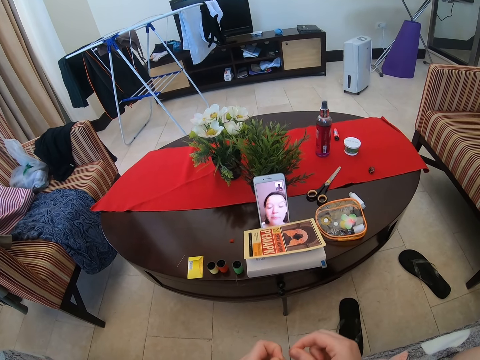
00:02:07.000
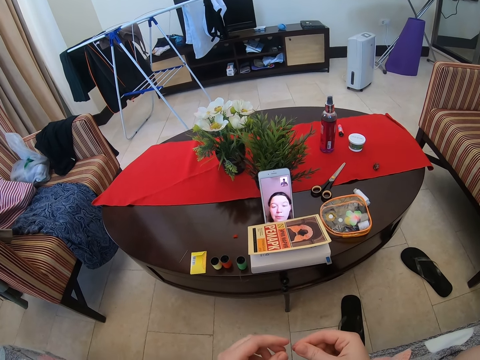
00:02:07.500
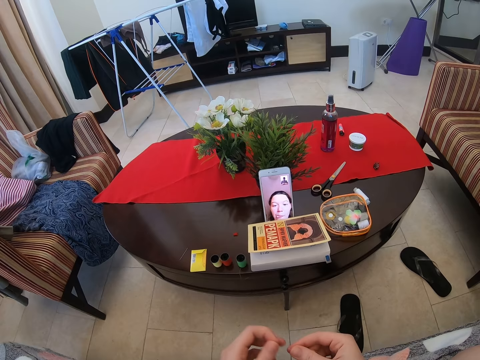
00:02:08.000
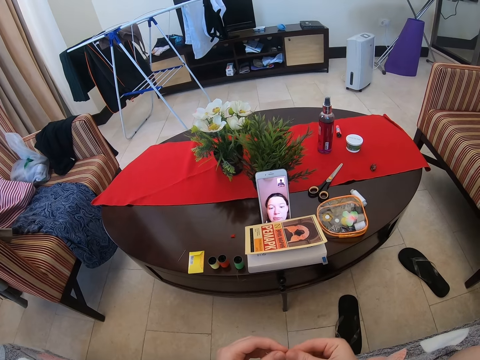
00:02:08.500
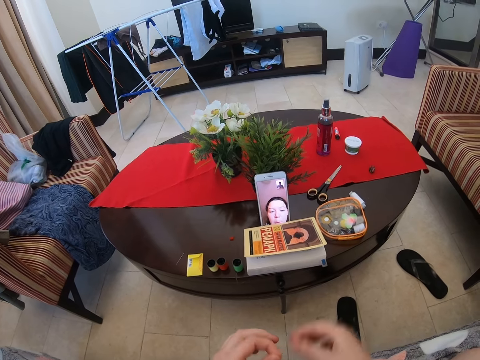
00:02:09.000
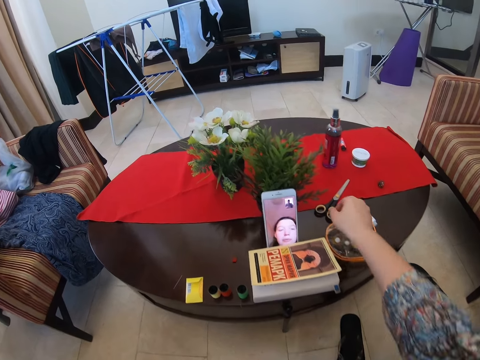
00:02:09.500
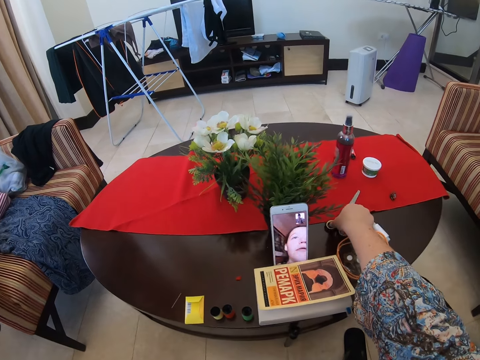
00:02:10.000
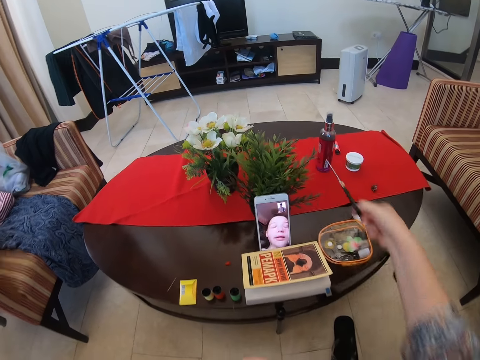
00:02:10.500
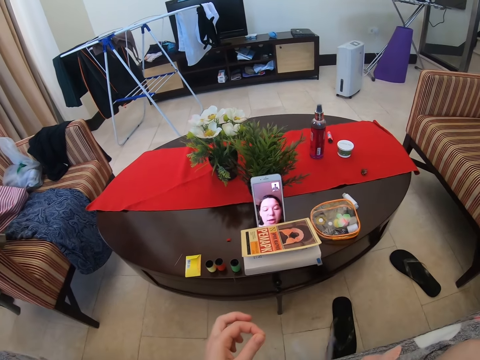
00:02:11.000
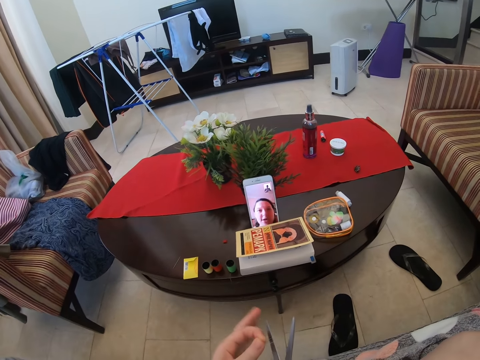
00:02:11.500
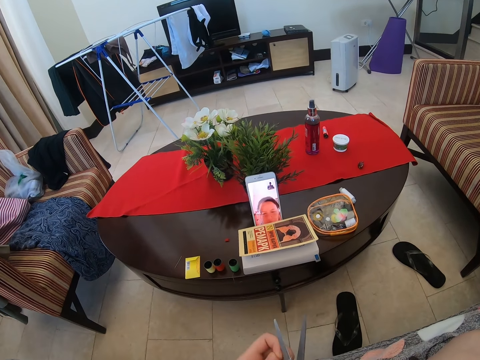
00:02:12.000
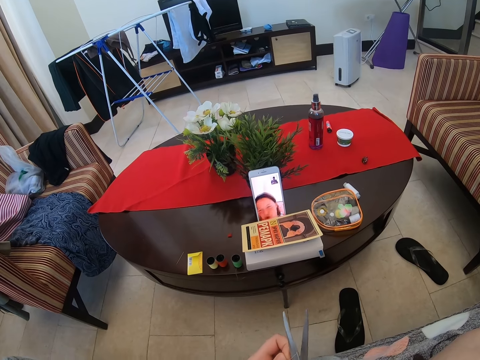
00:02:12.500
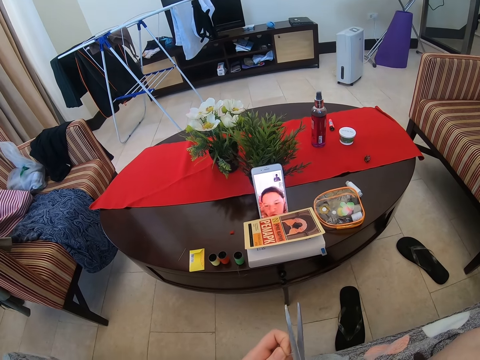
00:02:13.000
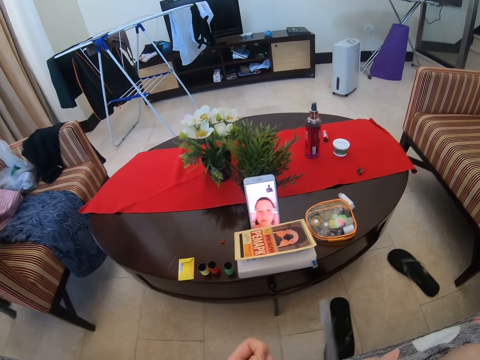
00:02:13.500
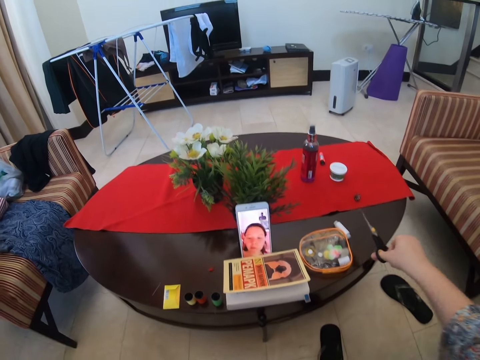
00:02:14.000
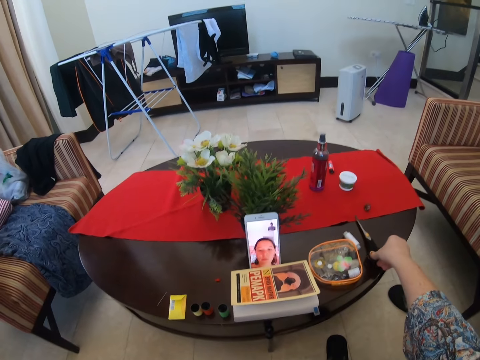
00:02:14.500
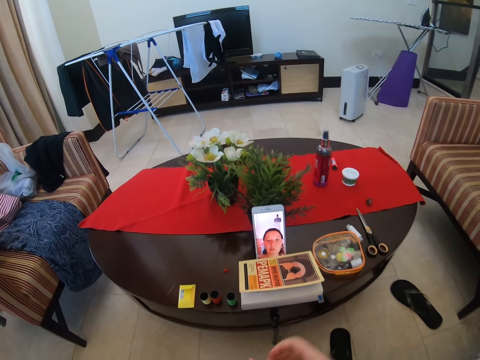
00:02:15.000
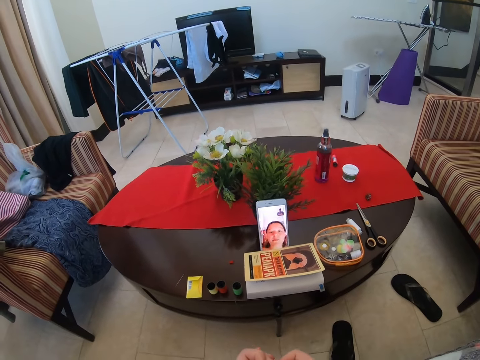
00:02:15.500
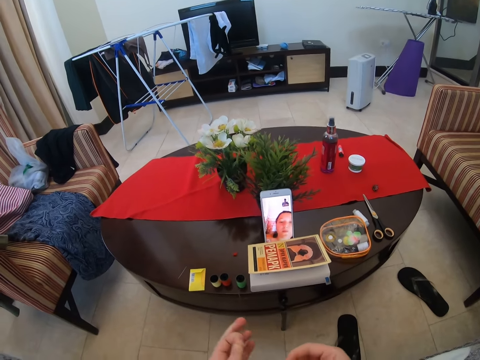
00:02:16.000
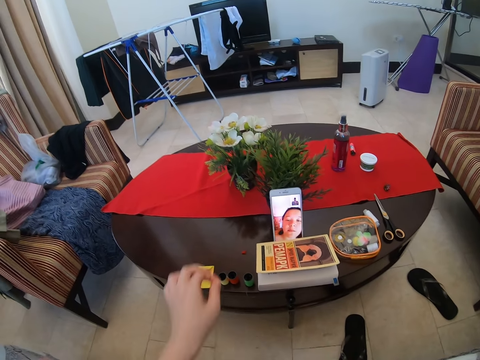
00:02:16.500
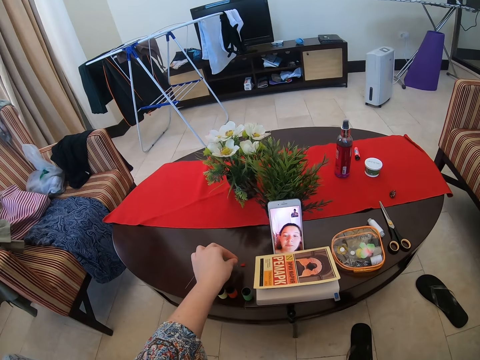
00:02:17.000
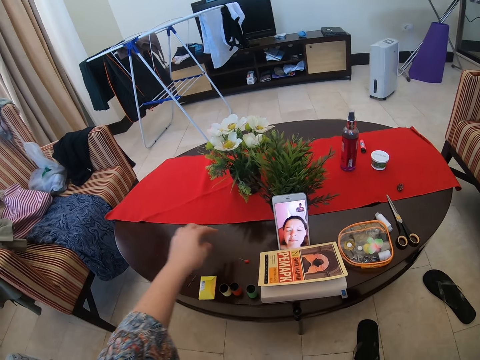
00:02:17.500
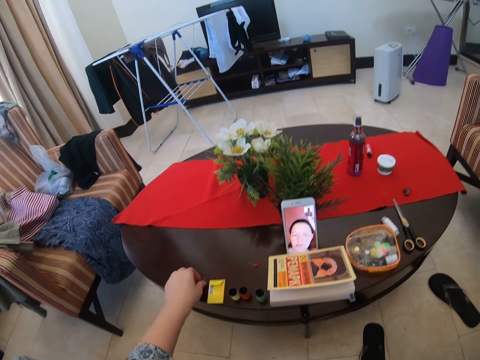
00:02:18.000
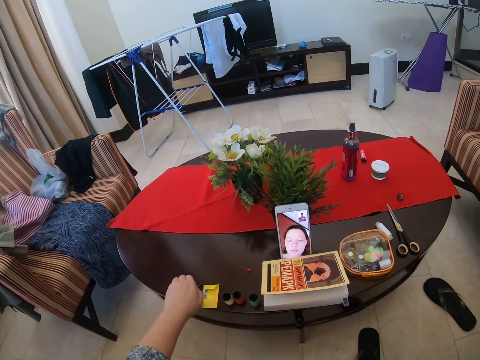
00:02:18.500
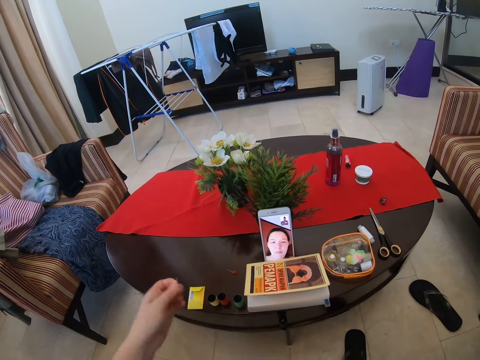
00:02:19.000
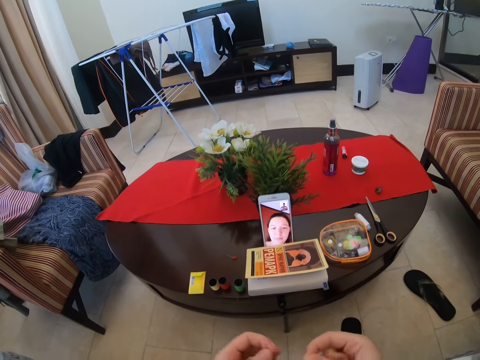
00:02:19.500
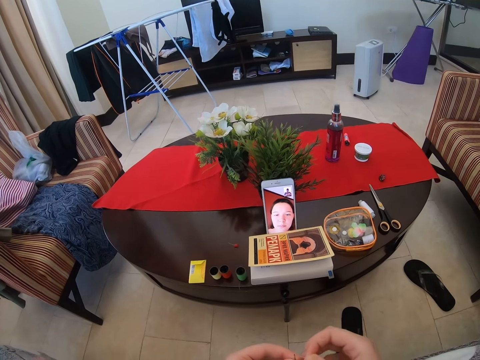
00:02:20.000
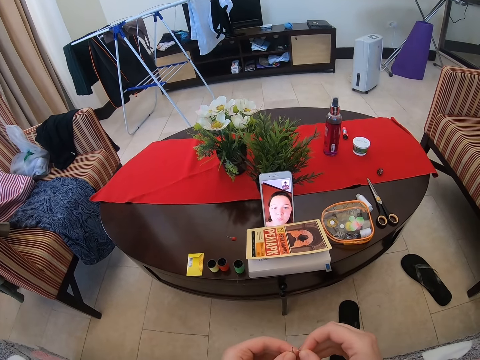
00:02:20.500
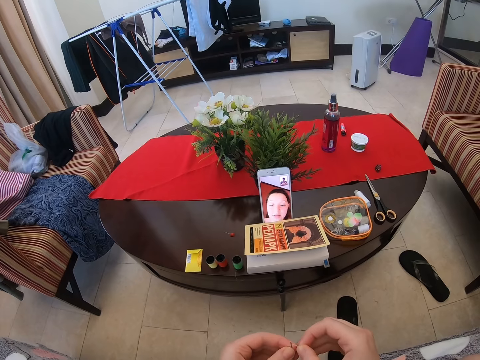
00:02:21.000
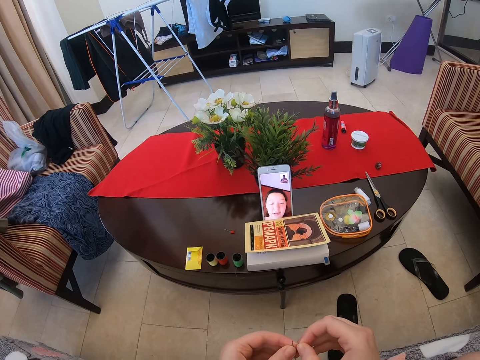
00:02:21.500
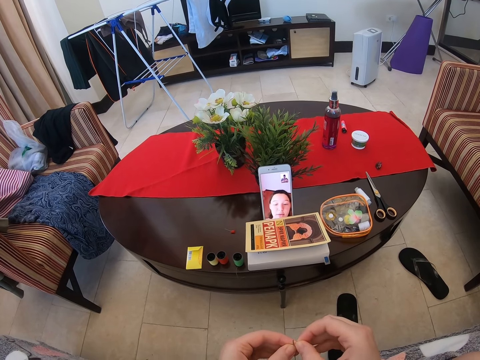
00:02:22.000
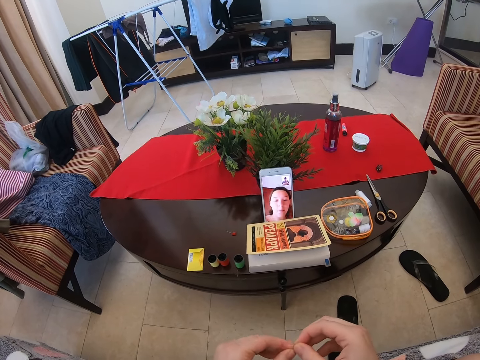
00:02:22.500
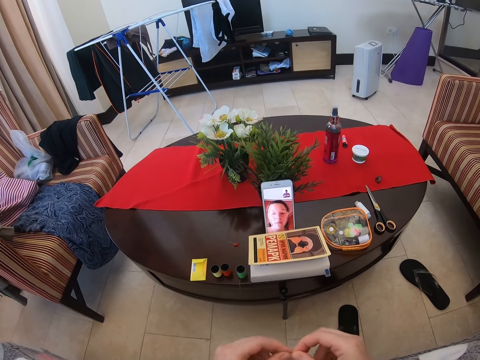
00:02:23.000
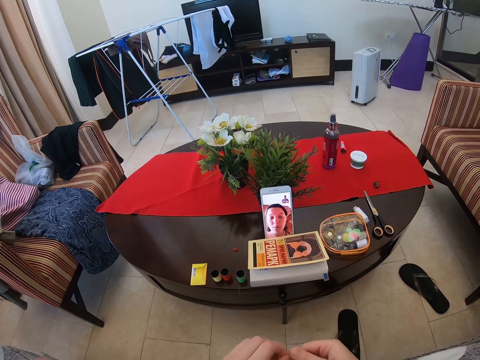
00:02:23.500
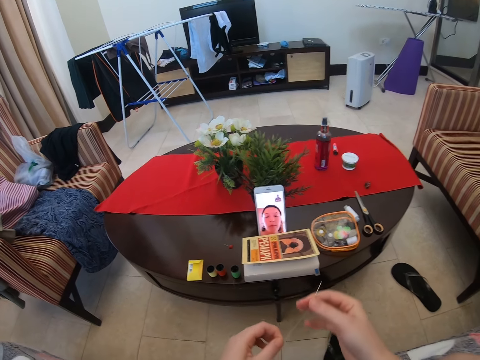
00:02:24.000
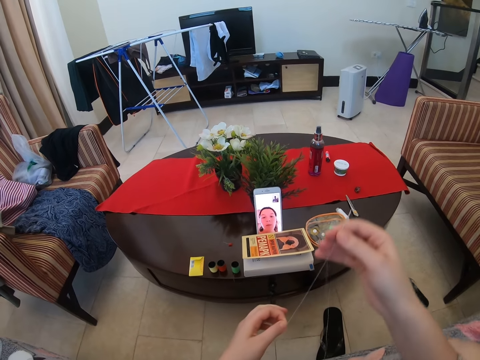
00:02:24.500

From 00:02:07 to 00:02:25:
The camera wearer takes the scissors on the table. They cut the yarn with the scissors. They talk to a person via the phone. They put the scissors on the table. They put the needle on the table. They take the needle on the table. They put the yarn in the needle hole. They talk to the person via the phone.

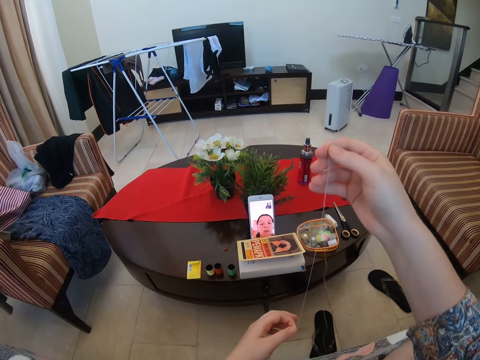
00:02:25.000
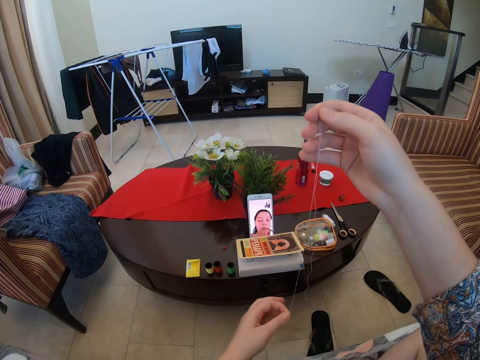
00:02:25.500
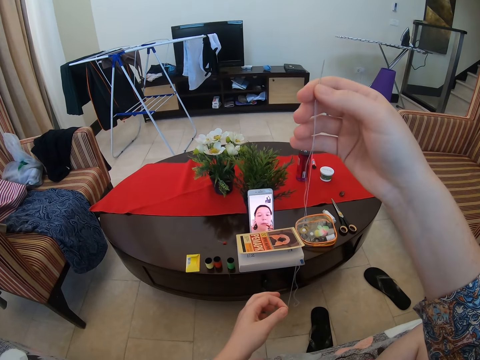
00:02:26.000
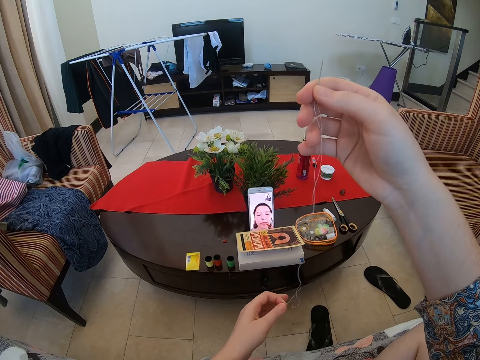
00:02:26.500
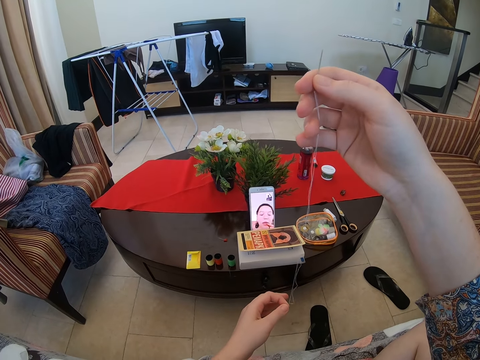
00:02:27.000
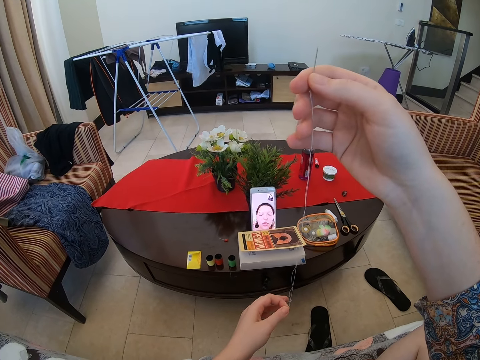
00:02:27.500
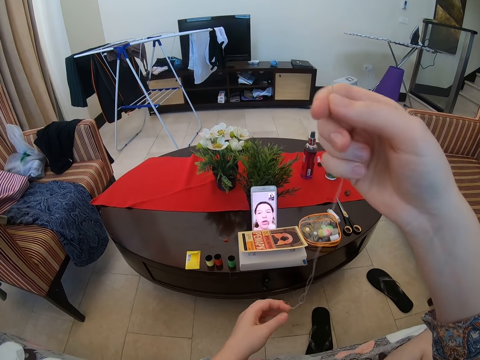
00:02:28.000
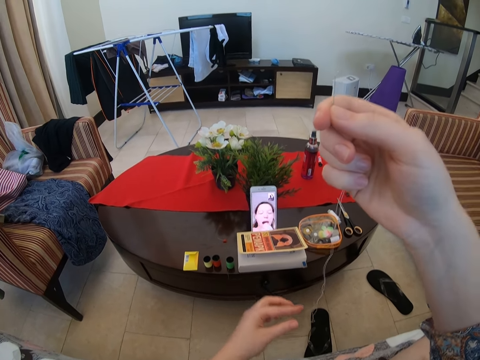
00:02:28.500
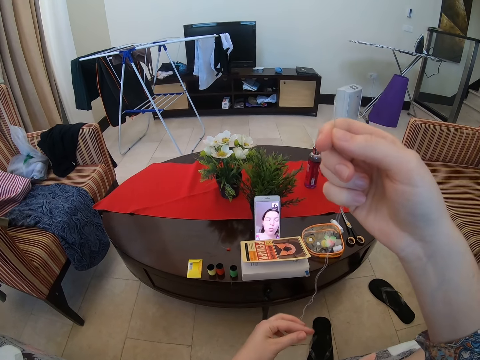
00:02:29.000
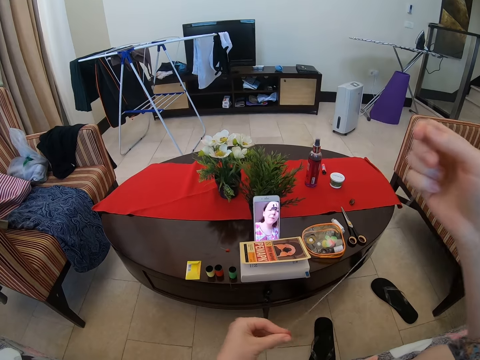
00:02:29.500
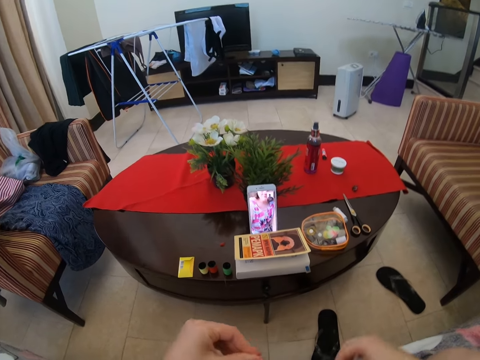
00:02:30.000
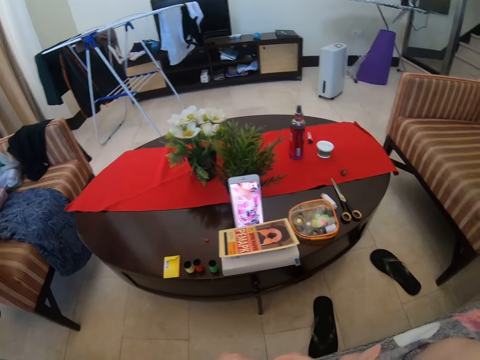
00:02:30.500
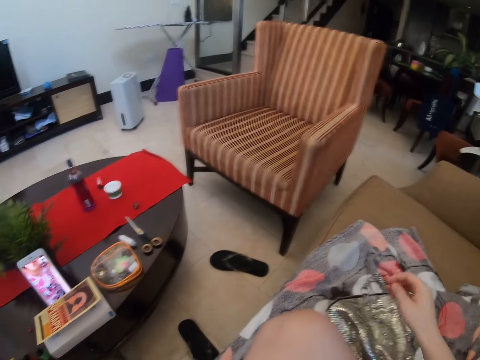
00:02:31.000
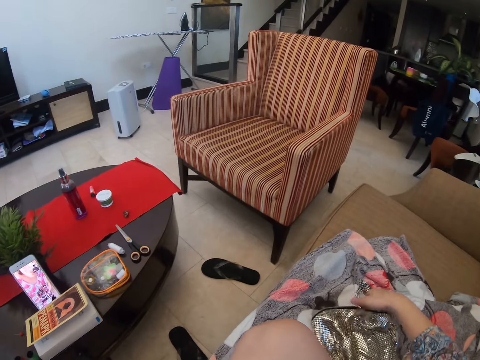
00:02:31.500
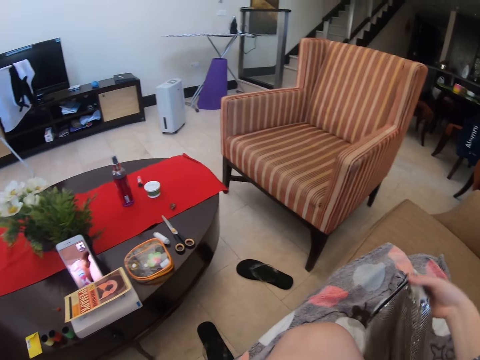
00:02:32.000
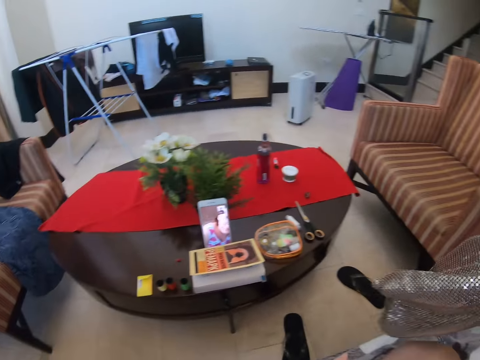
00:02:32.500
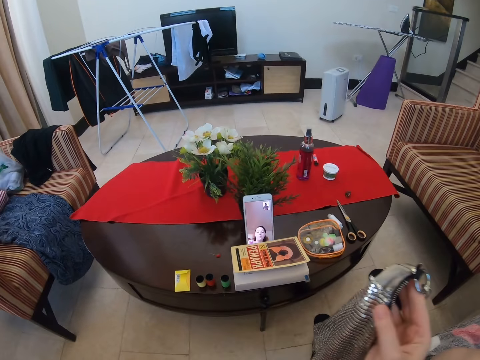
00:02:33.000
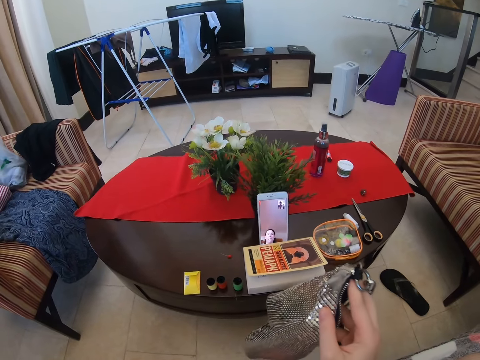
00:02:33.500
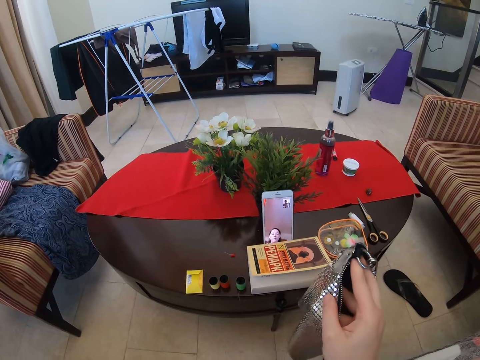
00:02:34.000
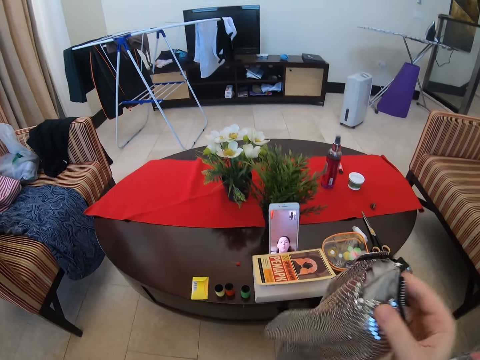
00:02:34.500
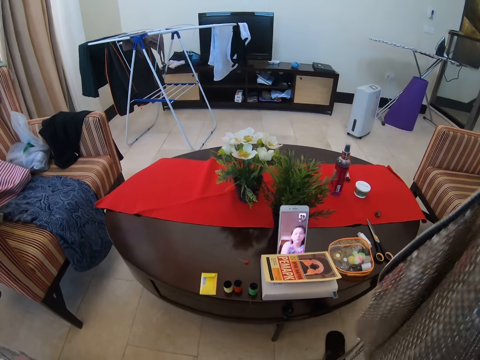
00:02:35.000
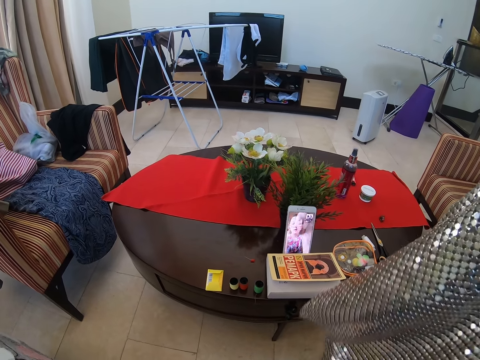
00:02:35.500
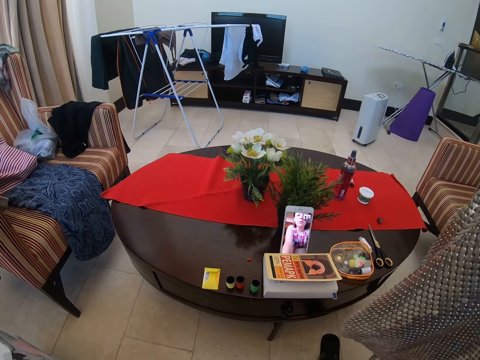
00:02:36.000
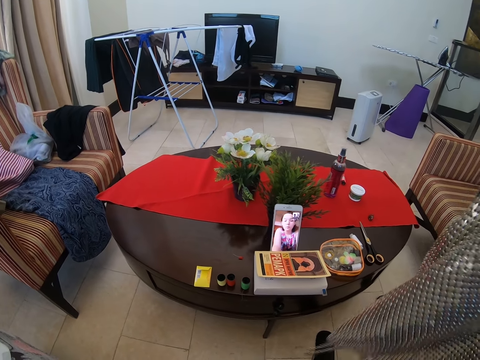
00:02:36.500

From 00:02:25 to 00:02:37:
The camera wearer pulls the yarn in the needle. They talk to a person via the phone. They insert a piece of thread in the needle. They take the porch bag on the couch. They talk to the person via the phone.
